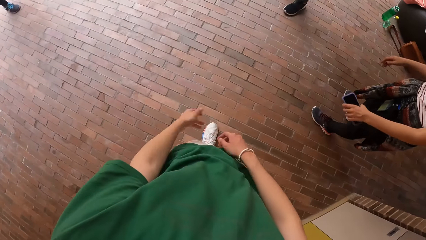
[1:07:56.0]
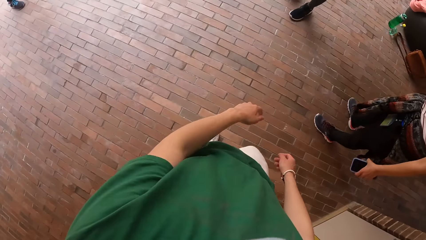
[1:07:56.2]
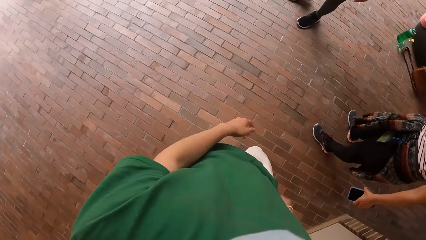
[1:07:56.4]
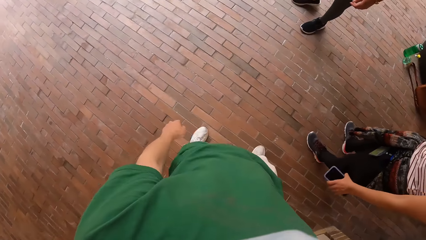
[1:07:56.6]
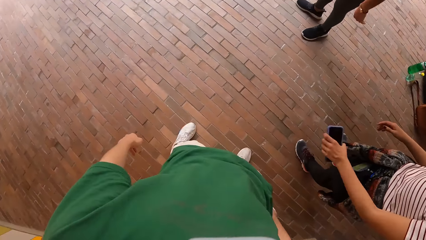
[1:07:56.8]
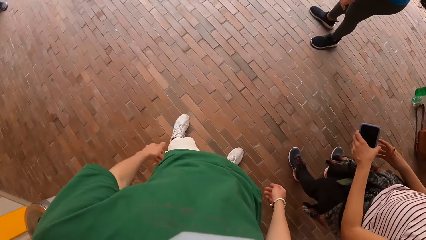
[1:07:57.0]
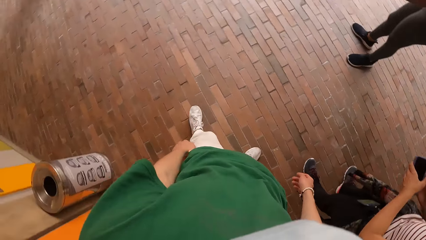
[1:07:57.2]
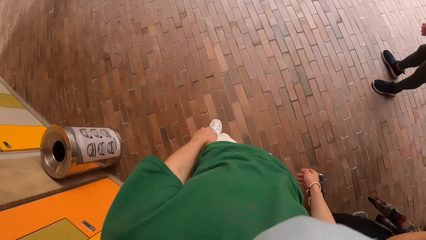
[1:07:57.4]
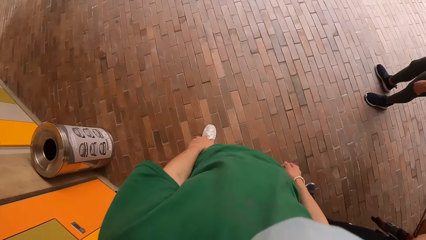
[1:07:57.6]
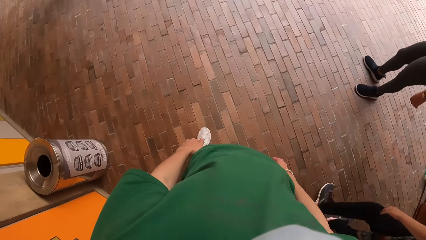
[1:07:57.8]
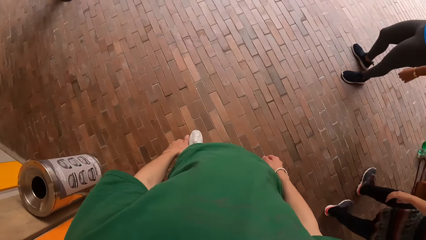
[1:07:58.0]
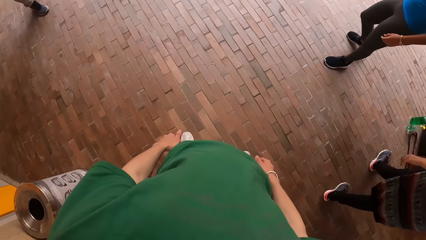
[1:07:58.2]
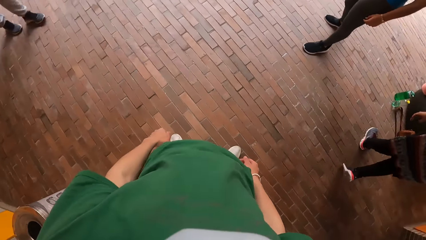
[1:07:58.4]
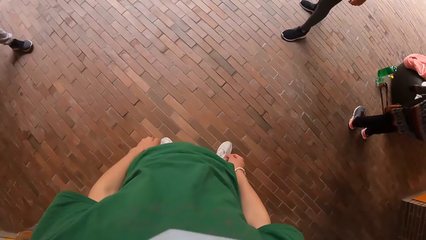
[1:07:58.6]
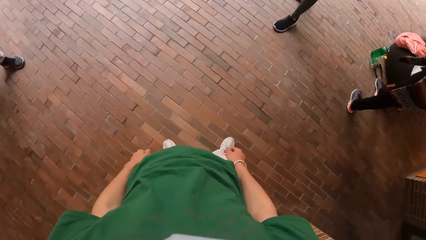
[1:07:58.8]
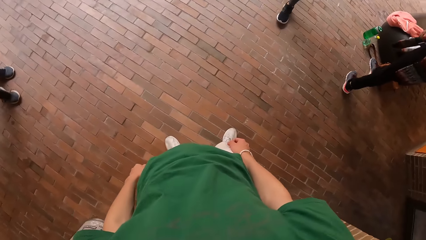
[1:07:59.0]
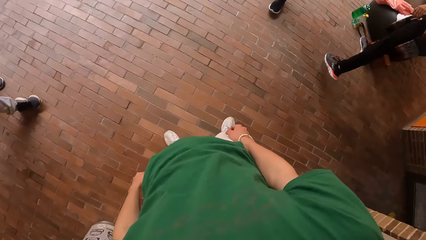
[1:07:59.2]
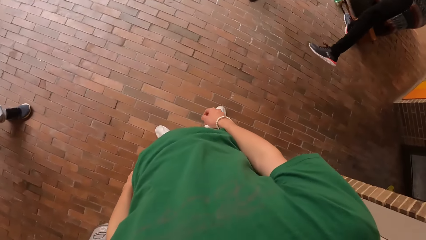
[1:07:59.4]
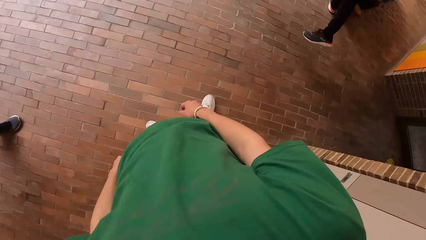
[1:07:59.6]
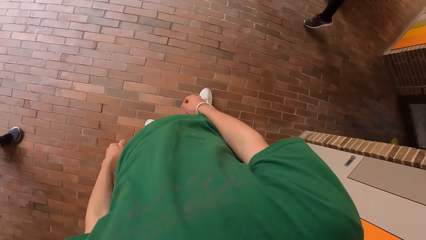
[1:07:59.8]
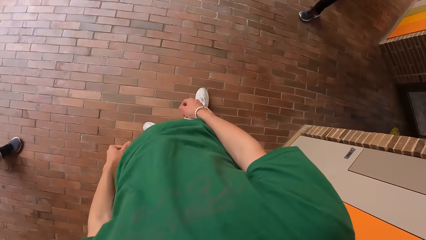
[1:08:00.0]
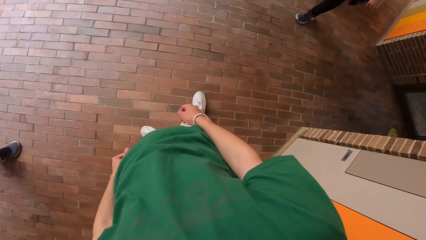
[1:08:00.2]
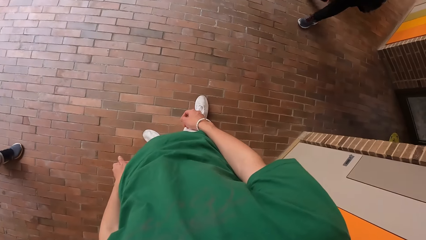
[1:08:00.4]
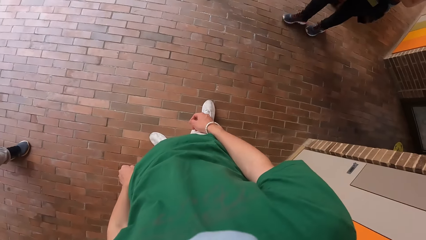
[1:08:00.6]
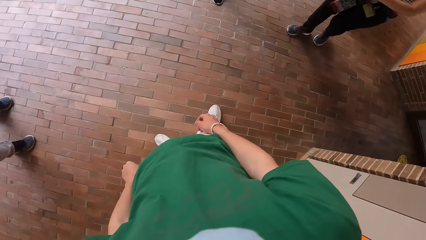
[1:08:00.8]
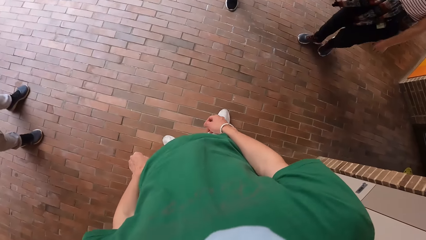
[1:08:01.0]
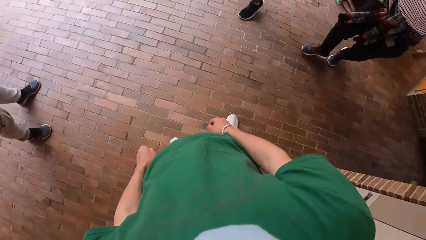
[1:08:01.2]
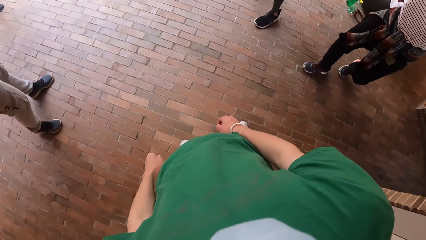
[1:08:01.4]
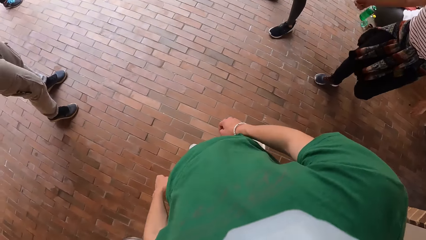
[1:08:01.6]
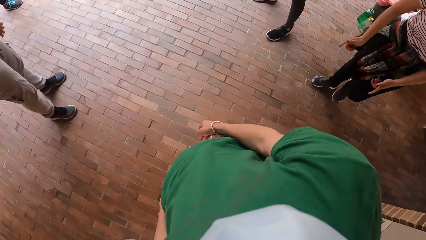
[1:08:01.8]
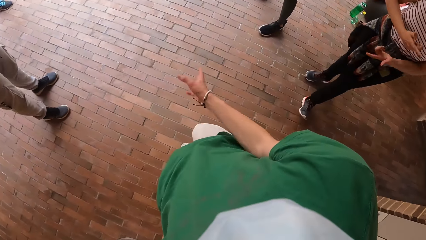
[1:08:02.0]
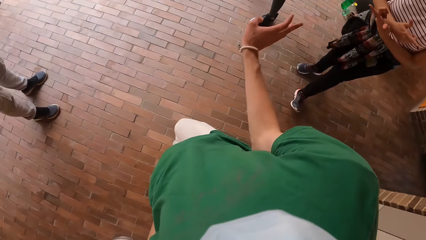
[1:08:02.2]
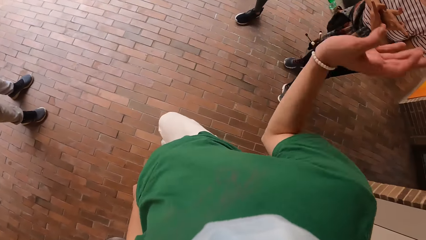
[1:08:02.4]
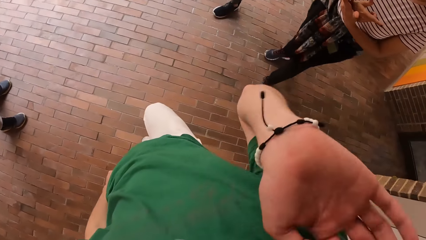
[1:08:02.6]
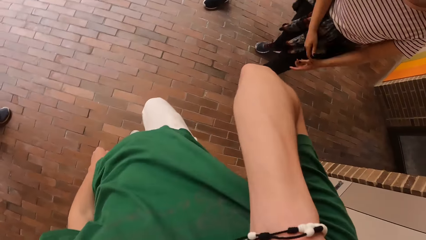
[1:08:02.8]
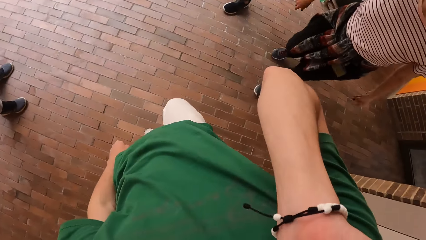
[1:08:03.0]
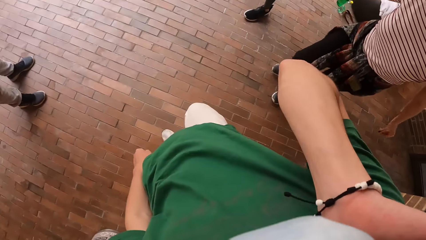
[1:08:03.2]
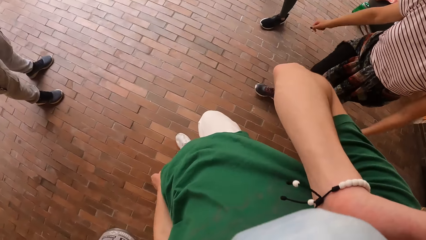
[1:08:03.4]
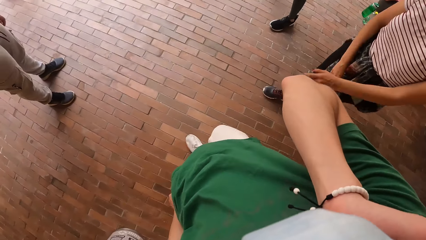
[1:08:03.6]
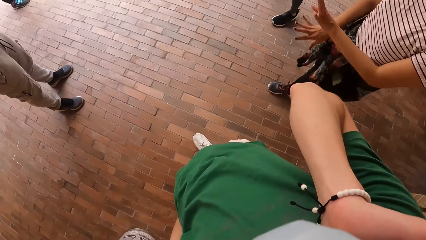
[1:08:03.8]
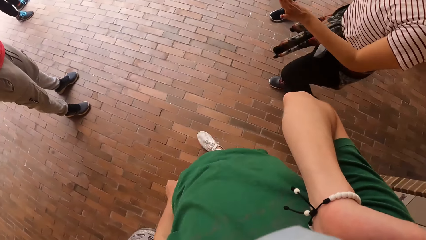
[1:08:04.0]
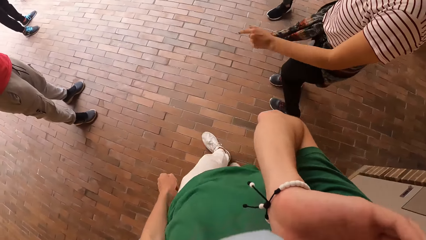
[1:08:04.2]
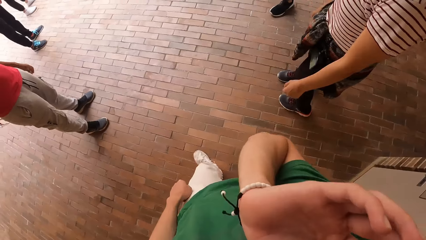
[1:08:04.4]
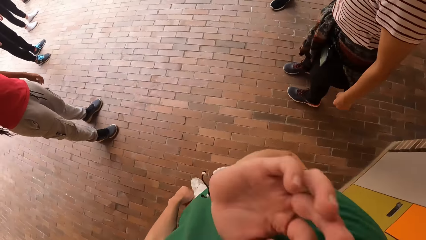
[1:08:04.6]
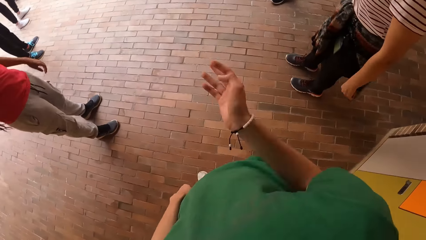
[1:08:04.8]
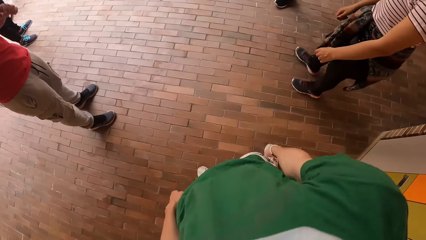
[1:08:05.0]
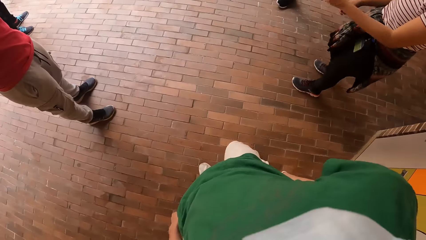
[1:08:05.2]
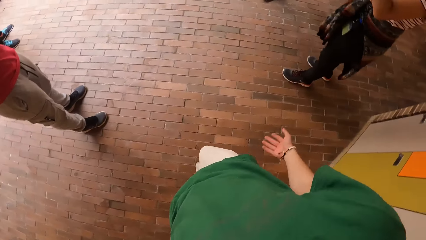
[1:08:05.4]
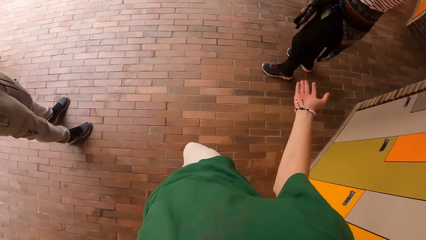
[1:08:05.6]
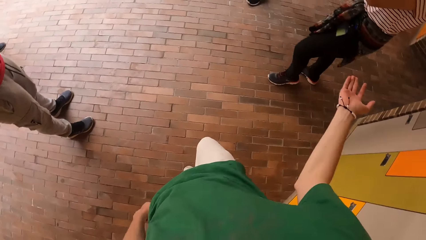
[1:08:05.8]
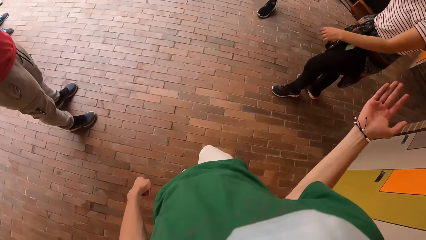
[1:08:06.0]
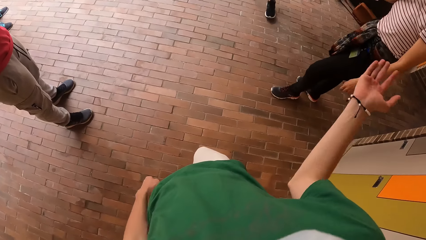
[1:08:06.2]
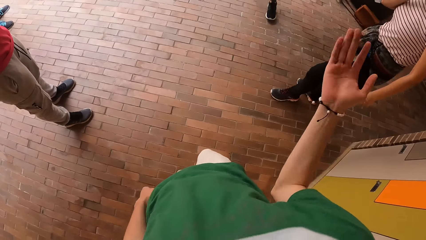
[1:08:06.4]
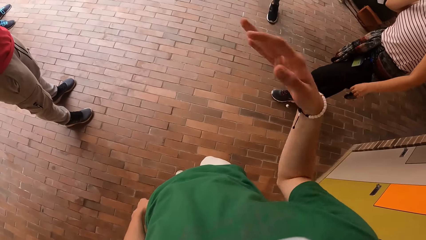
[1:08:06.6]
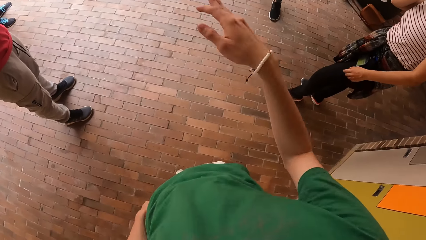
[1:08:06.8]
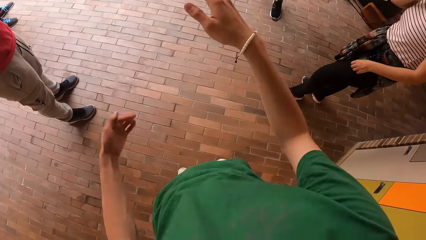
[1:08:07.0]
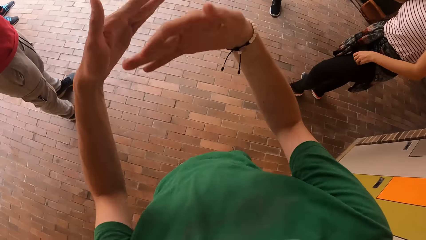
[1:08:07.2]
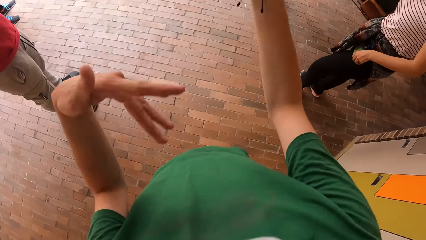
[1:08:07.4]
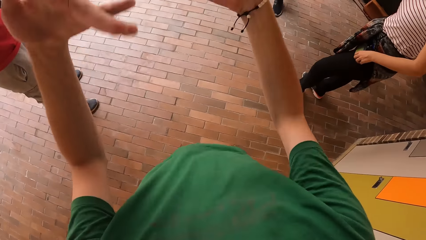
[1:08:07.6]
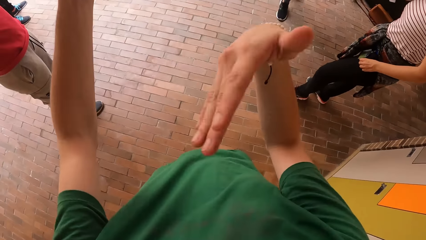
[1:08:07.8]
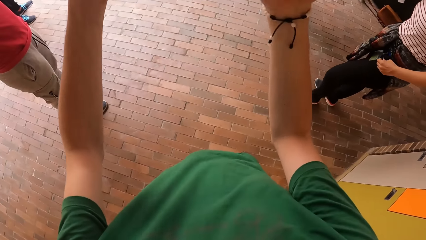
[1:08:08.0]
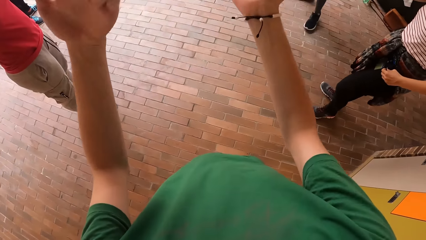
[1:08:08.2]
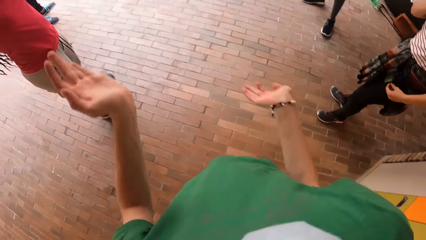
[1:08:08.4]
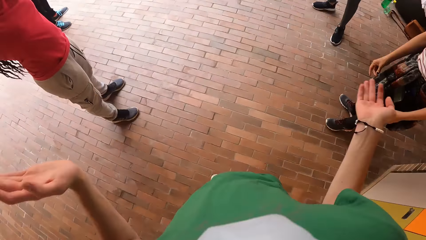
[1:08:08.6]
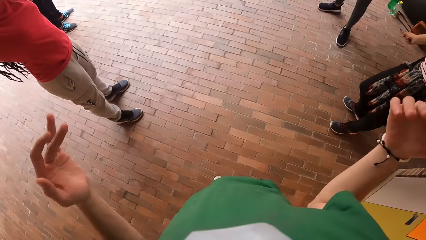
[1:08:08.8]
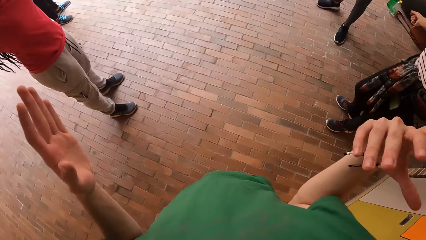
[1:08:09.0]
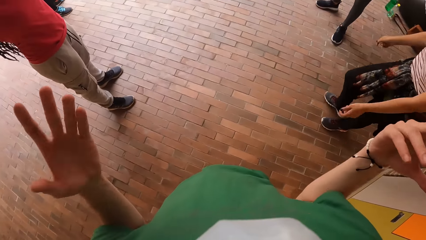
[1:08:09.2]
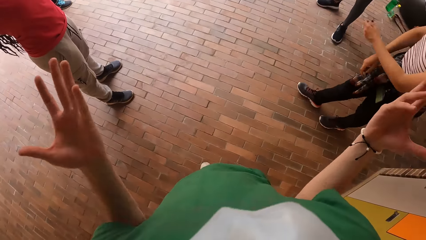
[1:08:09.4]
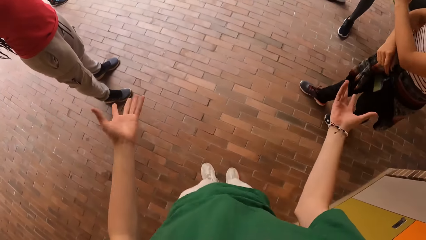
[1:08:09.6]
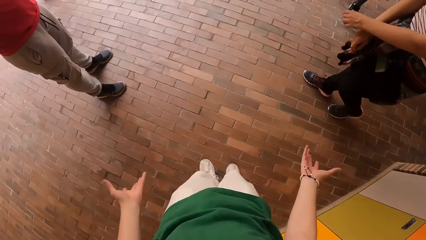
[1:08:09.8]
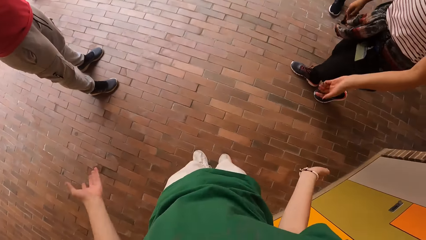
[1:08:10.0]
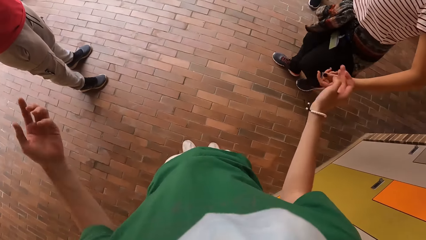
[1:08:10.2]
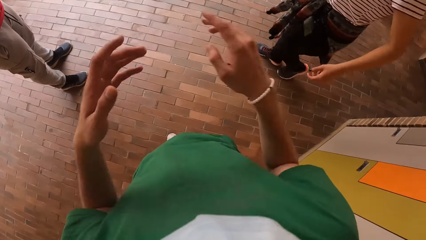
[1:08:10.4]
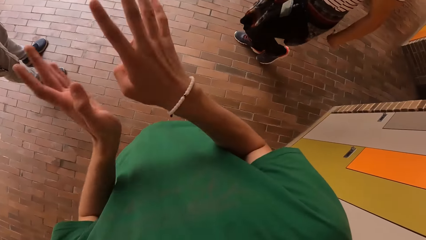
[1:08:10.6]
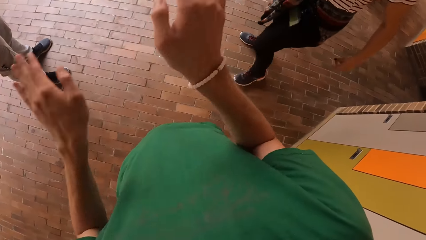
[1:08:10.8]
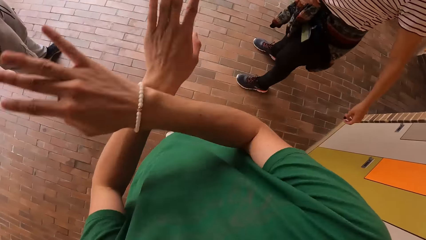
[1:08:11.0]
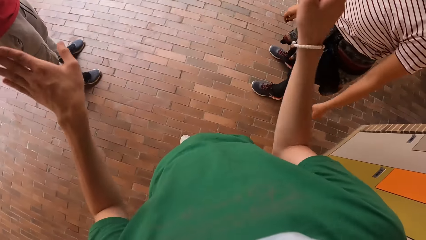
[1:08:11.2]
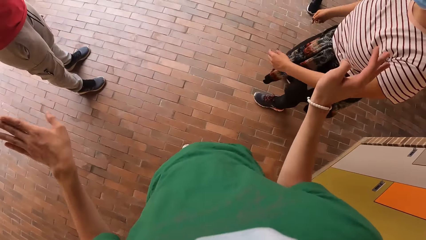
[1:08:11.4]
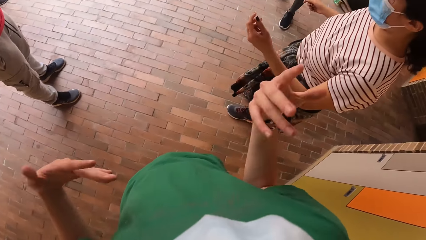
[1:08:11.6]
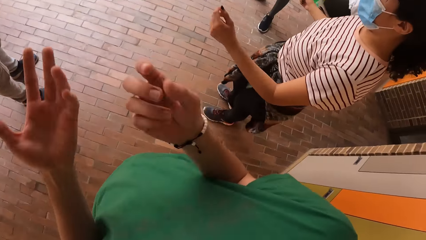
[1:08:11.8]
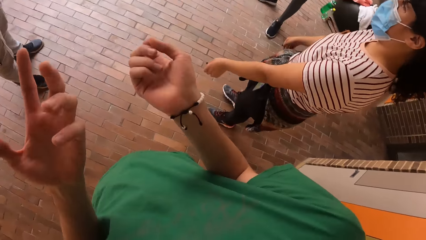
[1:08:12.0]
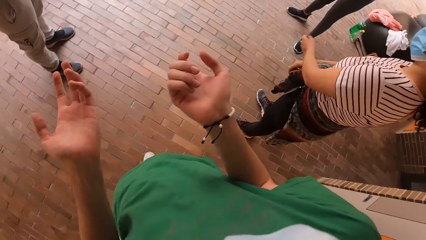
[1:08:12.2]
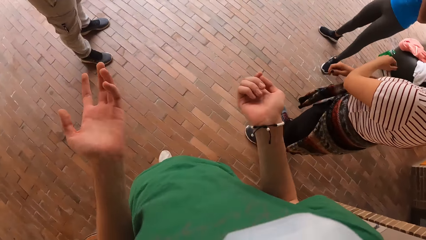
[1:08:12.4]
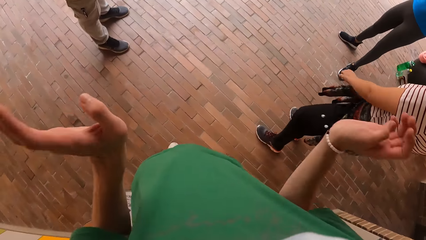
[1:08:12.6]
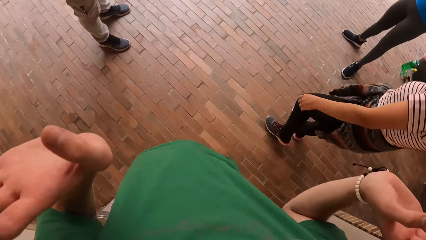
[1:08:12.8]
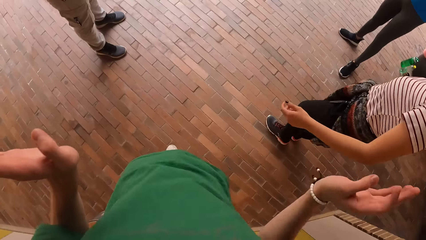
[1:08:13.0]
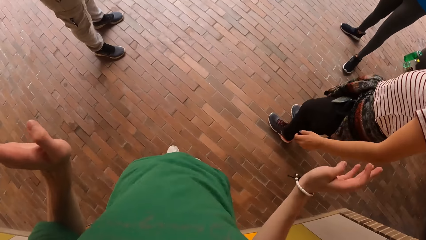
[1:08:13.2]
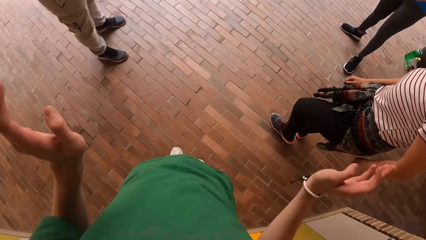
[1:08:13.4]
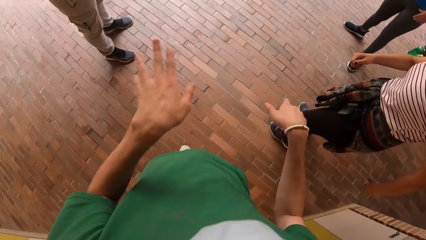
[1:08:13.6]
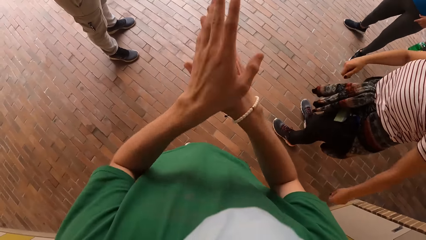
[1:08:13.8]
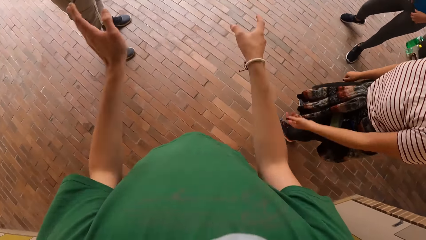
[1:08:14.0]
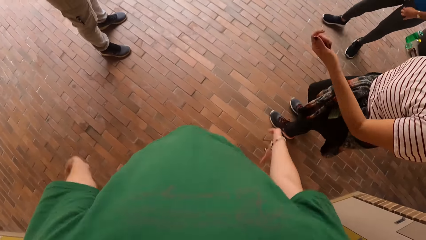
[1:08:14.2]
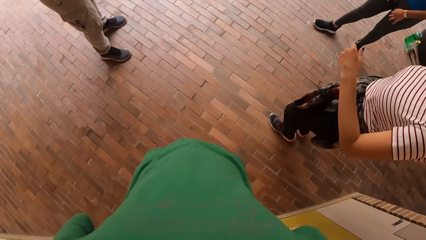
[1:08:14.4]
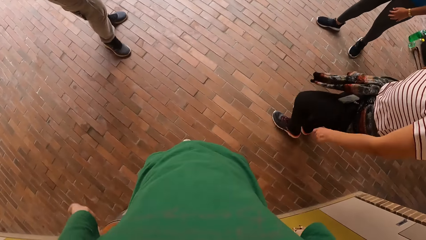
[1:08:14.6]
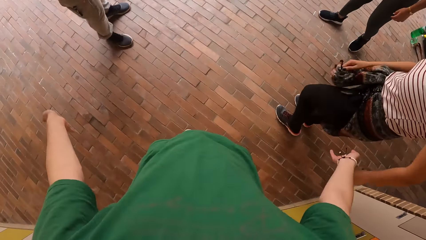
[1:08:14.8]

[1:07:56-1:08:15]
The girl transfers the phone from her left hand to her right hand. The girl drops the phone on a chair with her right hand. The girl dances. The camera wearer touches his head with his right hand. He converses with the group of people. The girl touches her head with her right hand.
